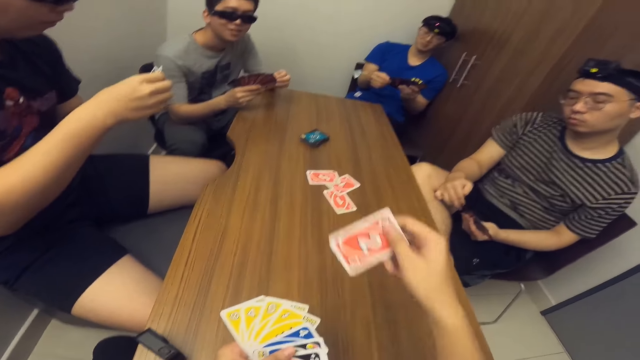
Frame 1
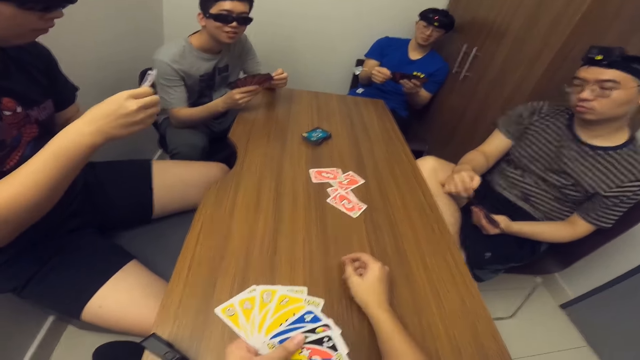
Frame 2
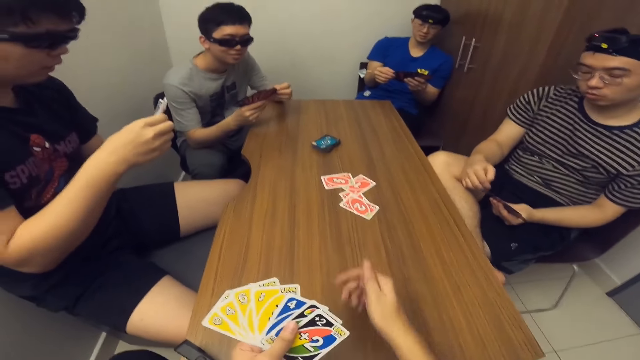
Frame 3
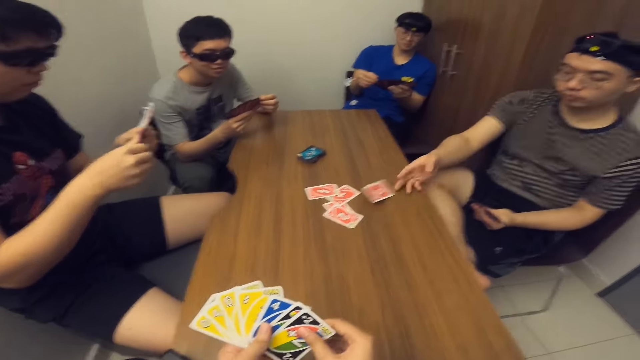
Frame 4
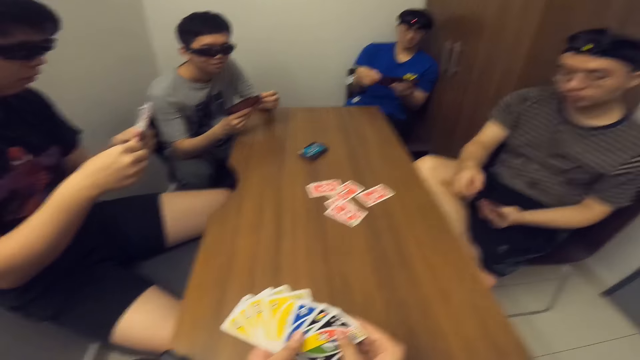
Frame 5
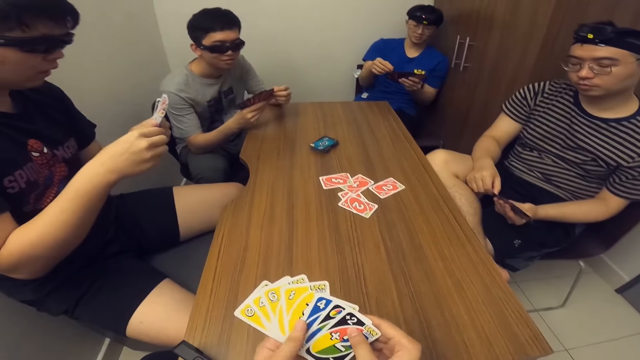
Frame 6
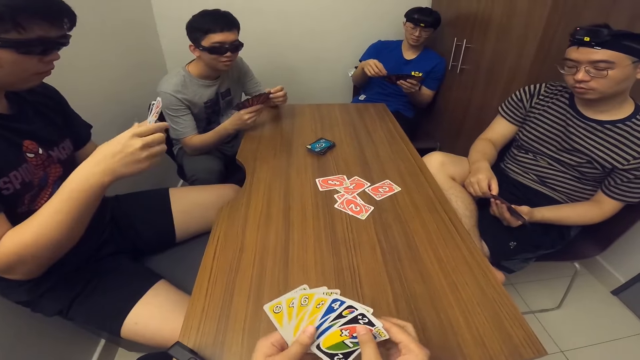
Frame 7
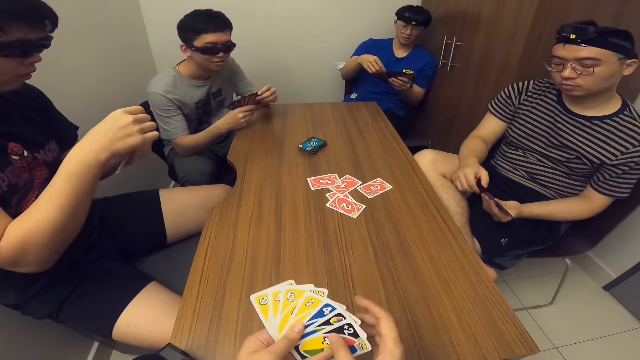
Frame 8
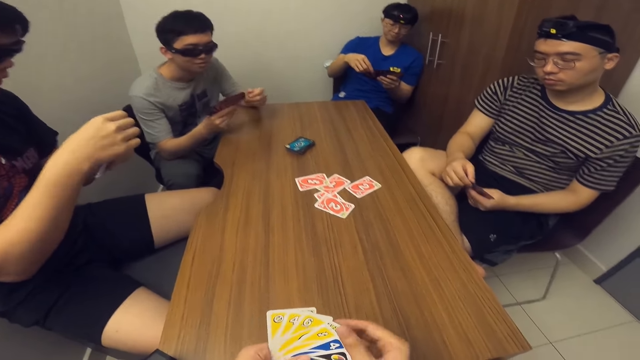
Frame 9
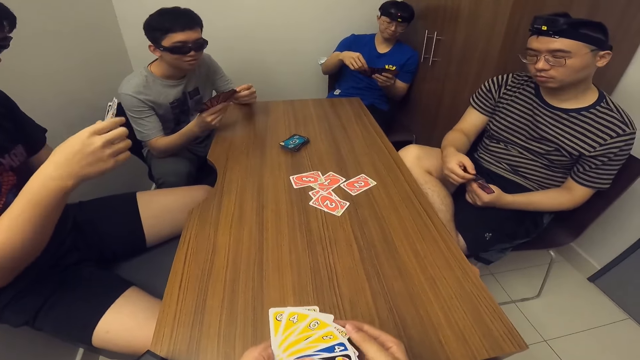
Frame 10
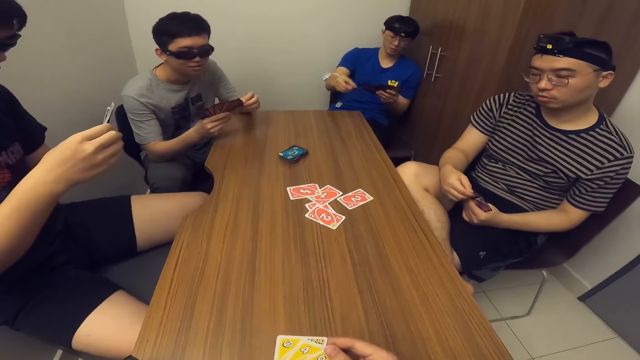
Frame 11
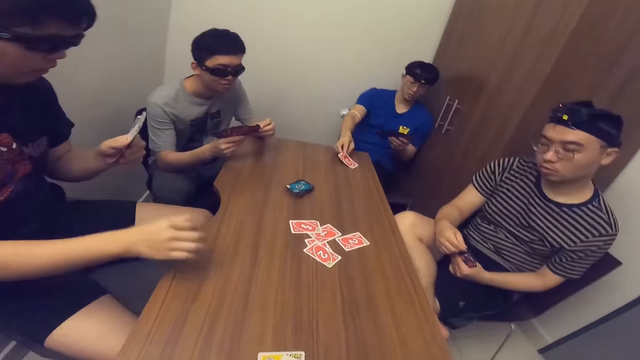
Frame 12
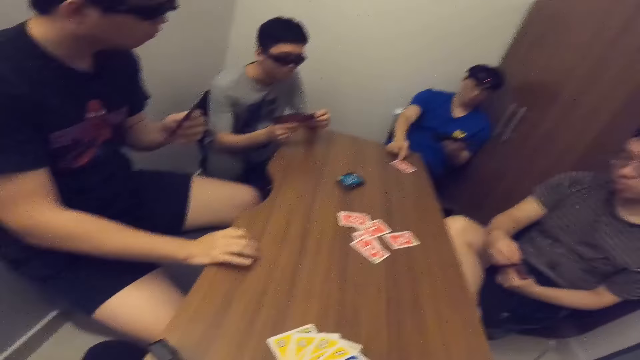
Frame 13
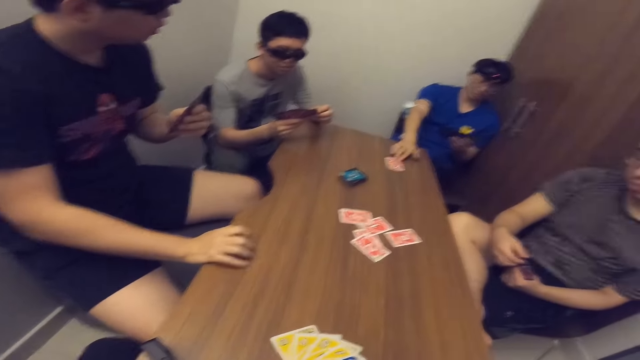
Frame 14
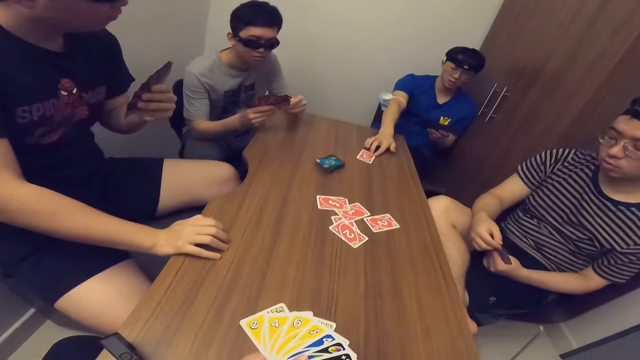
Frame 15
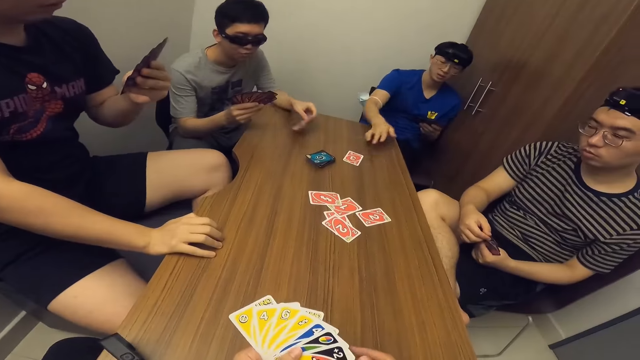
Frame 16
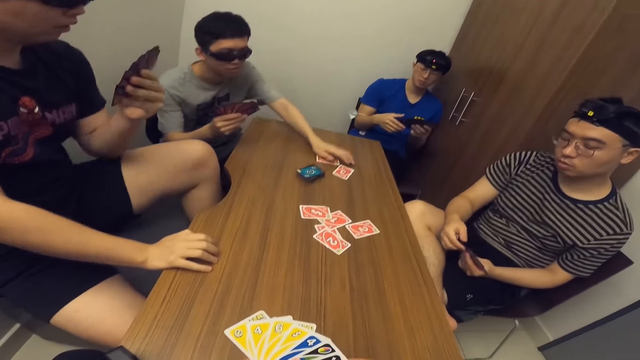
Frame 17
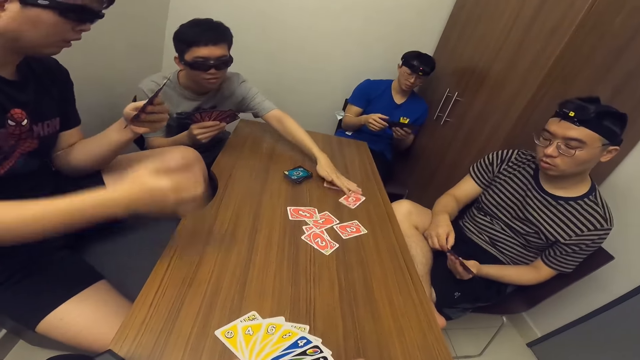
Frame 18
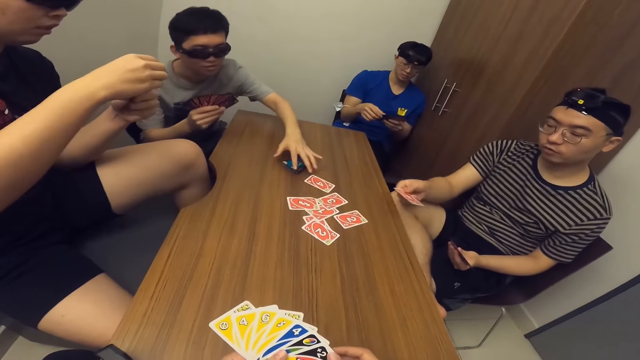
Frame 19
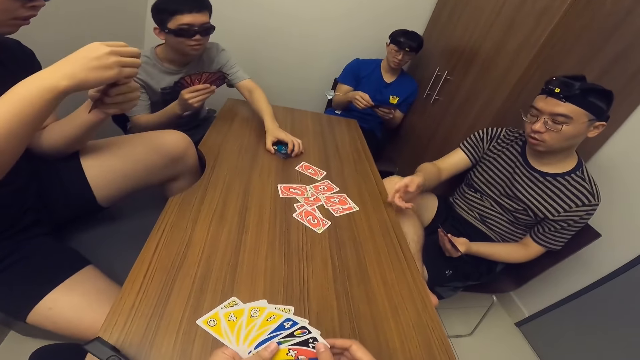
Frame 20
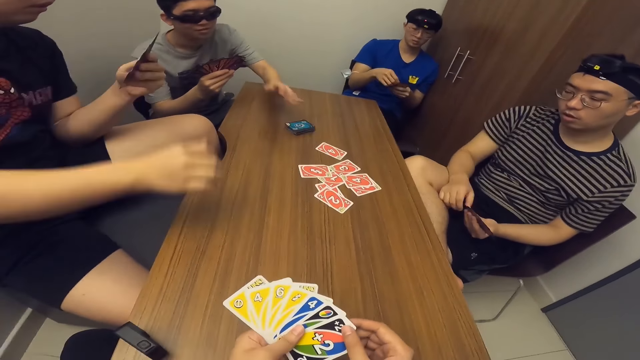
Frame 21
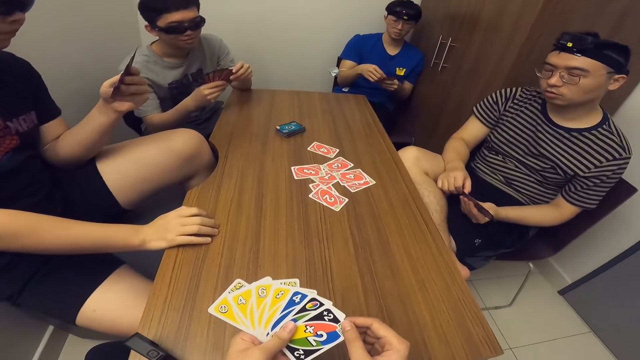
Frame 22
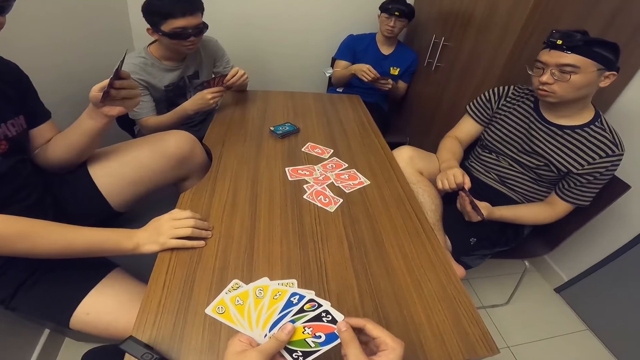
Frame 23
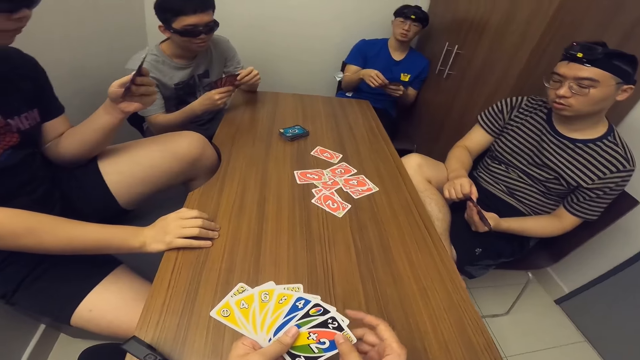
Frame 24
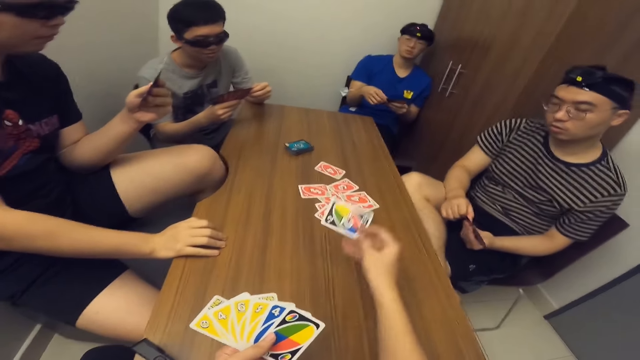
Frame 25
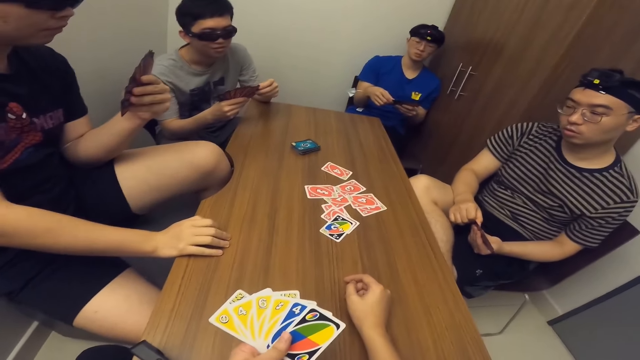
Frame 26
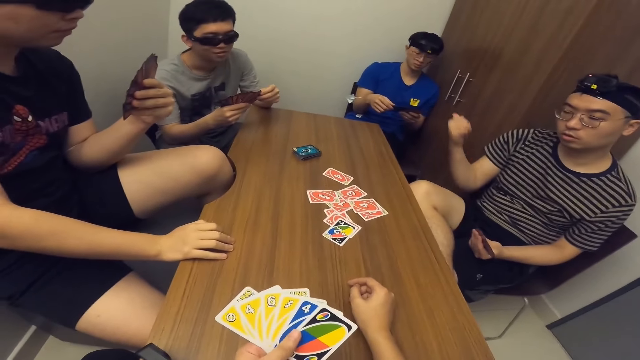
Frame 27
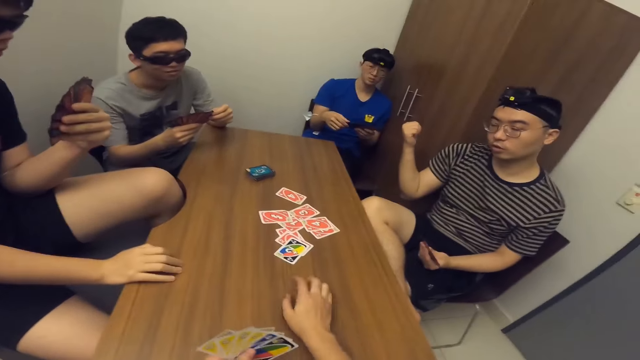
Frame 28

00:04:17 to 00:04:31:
The camera wearer drops a card on the table with his right hand. A man drops a card on the table with his right hand. Another man drops a card on the table with his right hand. A third man places a hand on the table. A fourth man drops a card on the table with his left hand. The fourth man moves two cards on the table with his left hand. The first man drops a card on the table with his right hand. The fourth man moves the deck of cards on the table with his left hand. He grabs the cards on the table. The third man puts his right hand on the table. The camera wearer drops a card on the table with his right hand.

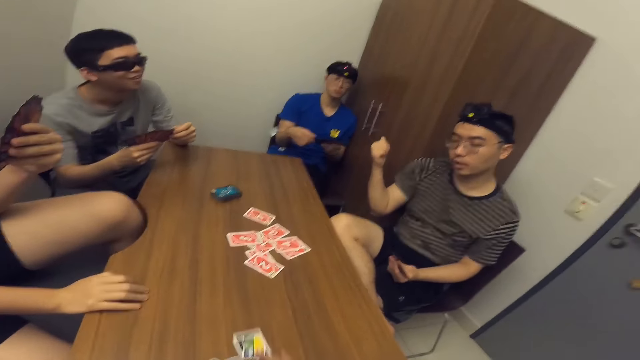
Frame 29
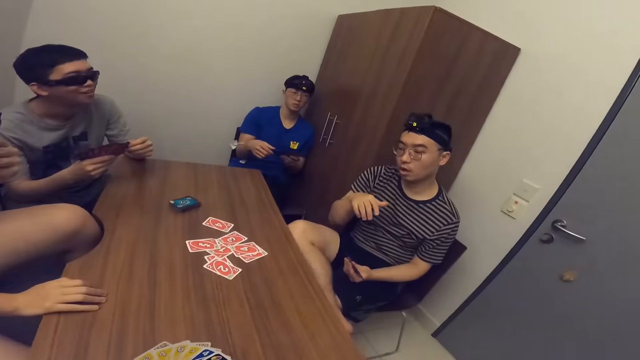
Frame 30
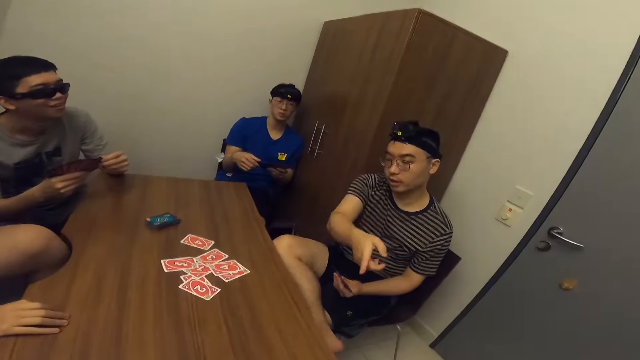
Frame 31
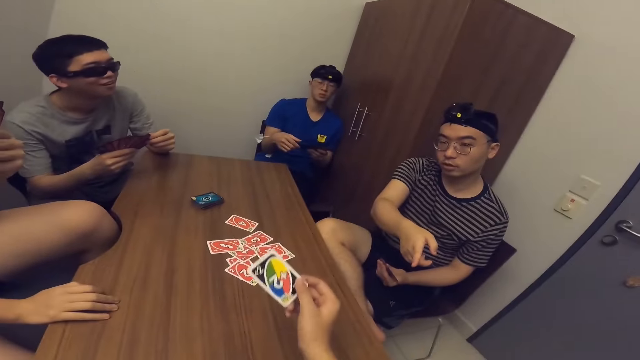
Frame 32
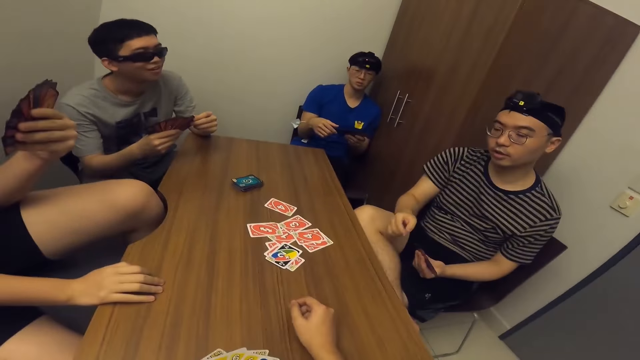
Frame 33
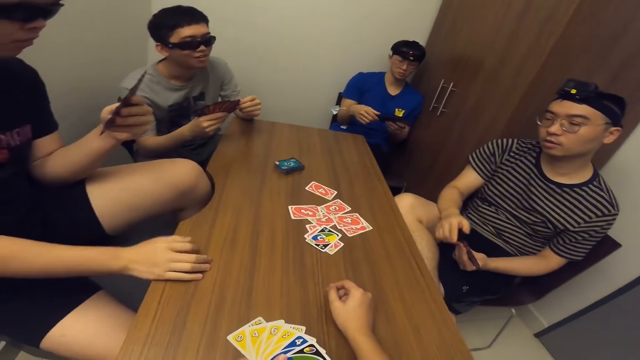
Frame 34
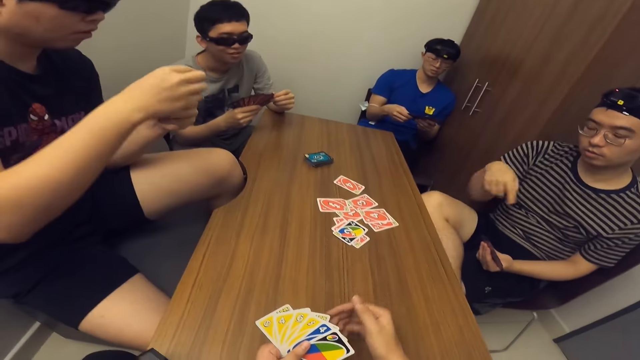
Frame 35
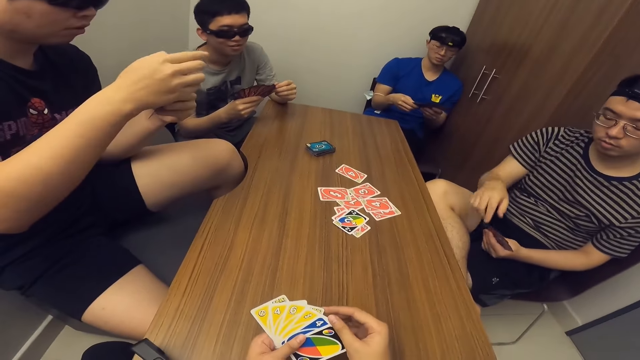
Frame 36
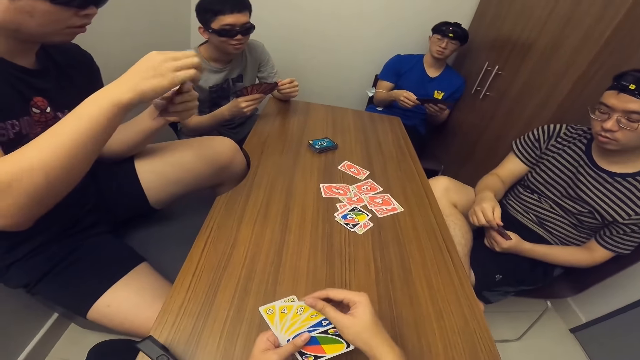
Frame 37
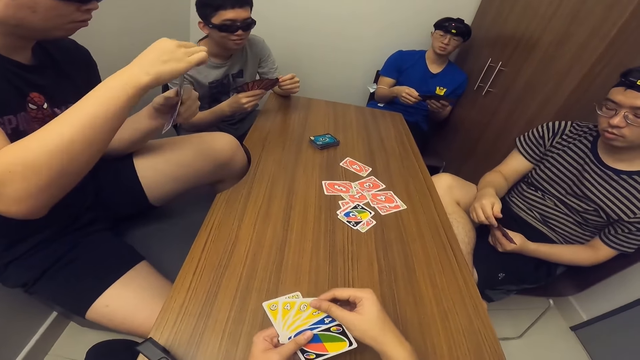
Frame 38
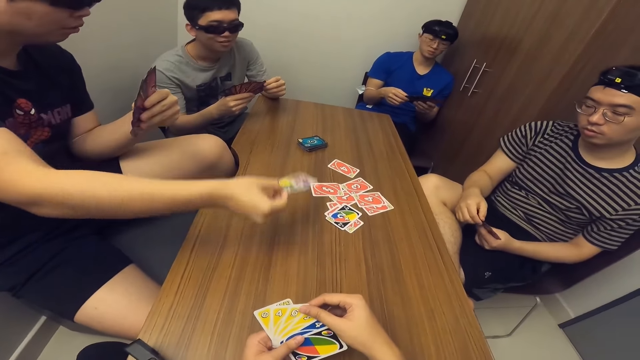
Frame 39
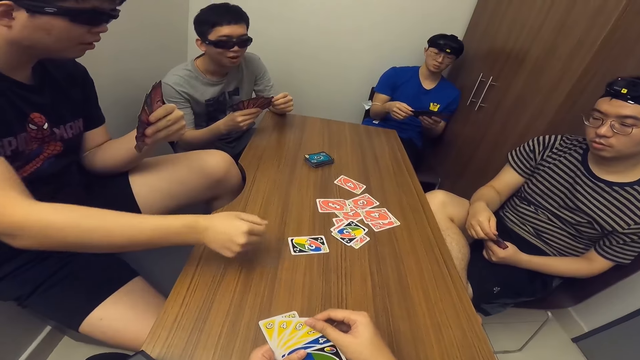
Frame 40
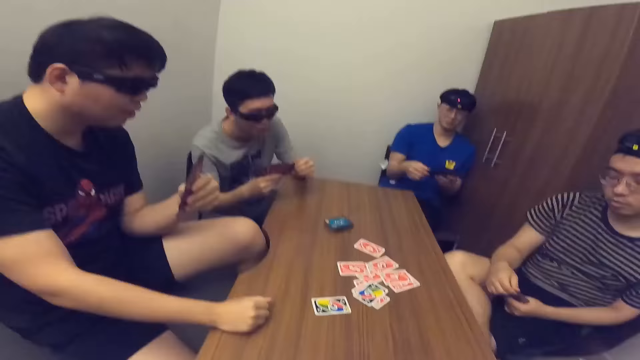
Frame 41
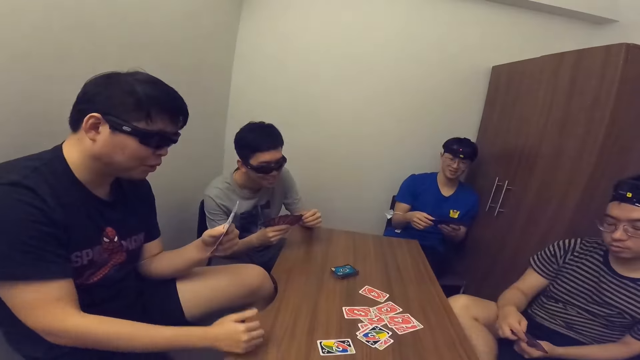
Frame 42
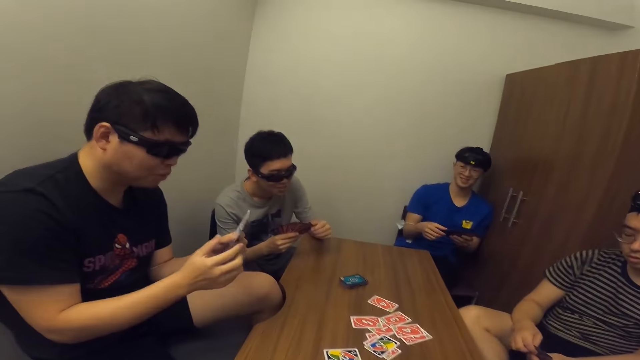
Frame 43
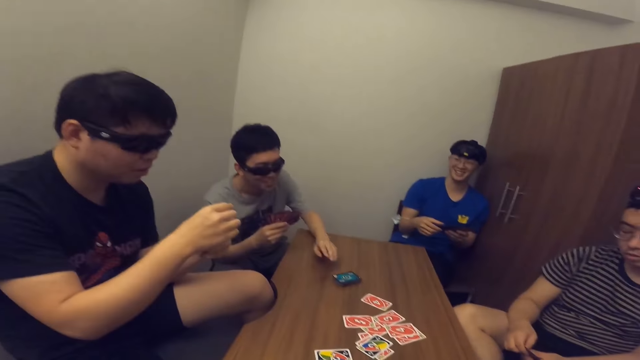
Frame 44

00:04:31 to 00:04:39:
The camera wearer picks the card from the table with his right hand. A man communicates with the camera wearer. The camera wearer drops the card on the table with his right hand. Another man drops a card on the table with his right hand.
